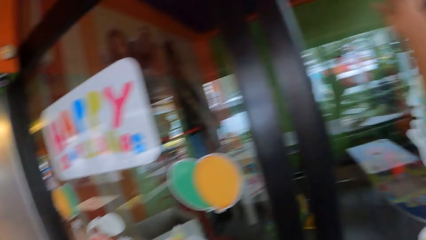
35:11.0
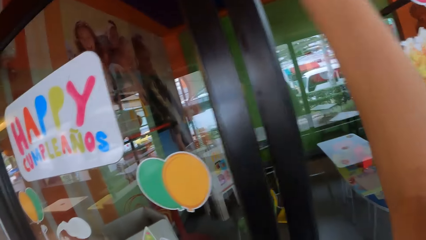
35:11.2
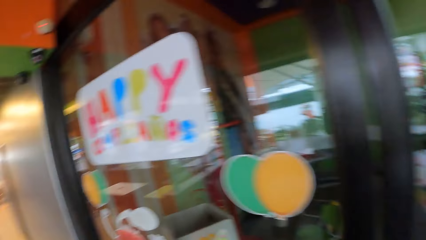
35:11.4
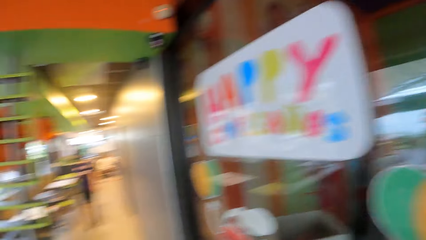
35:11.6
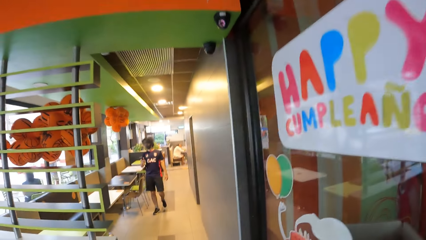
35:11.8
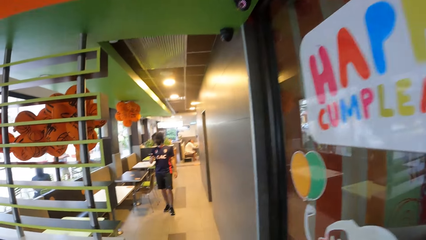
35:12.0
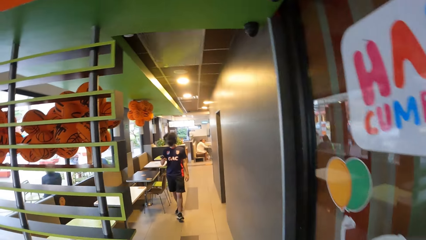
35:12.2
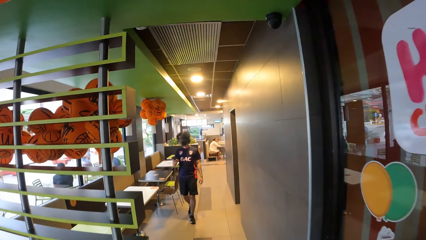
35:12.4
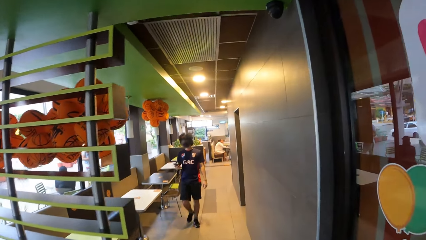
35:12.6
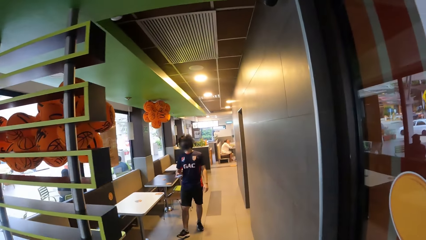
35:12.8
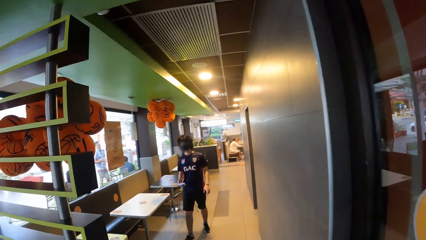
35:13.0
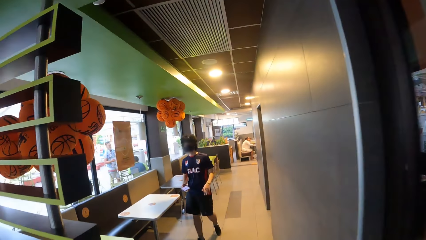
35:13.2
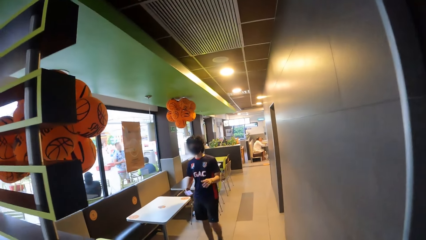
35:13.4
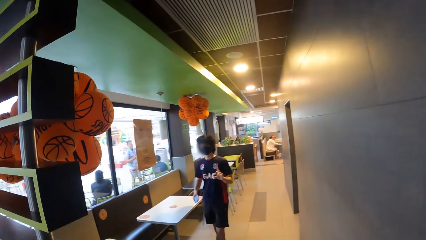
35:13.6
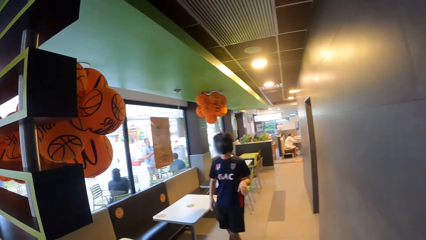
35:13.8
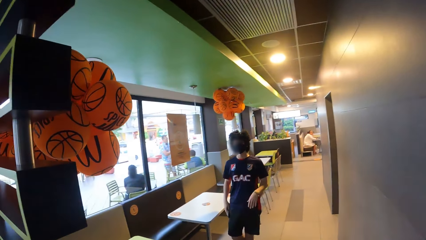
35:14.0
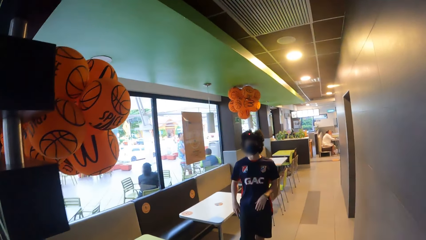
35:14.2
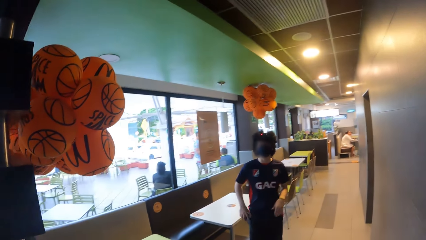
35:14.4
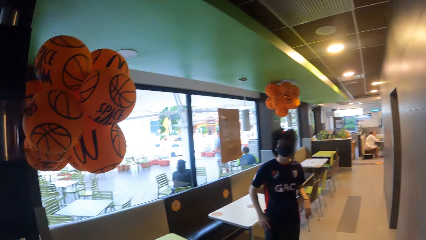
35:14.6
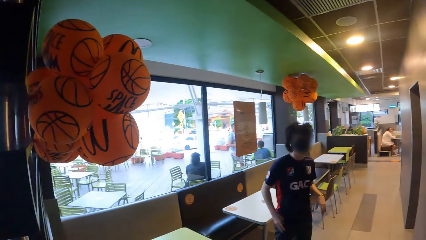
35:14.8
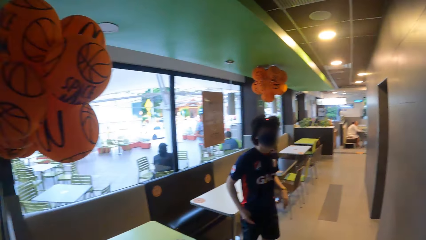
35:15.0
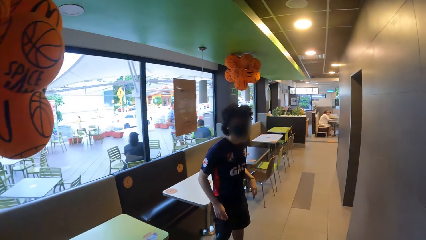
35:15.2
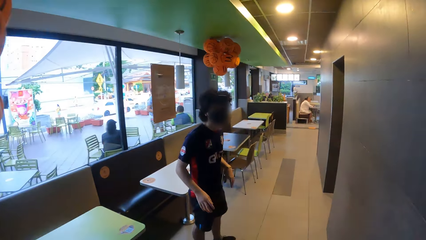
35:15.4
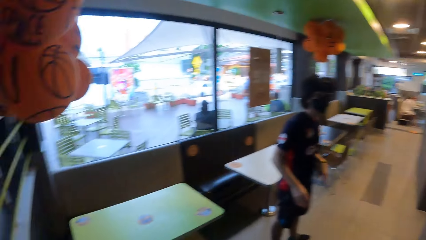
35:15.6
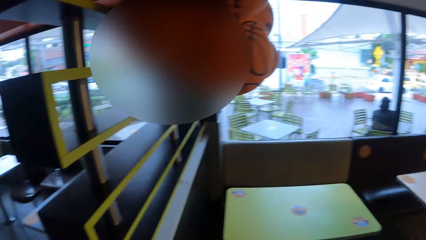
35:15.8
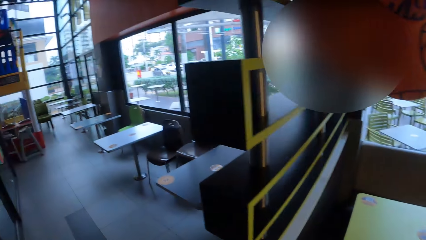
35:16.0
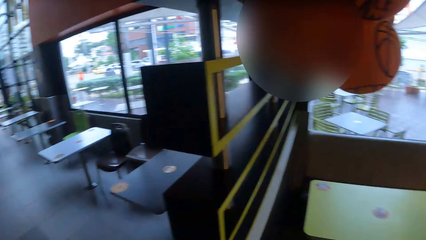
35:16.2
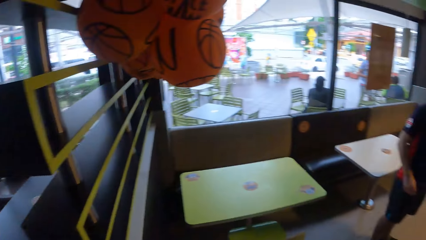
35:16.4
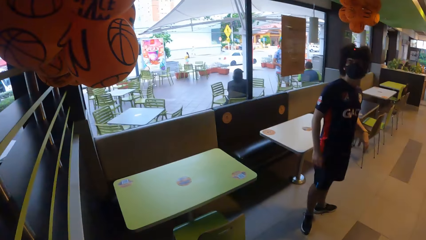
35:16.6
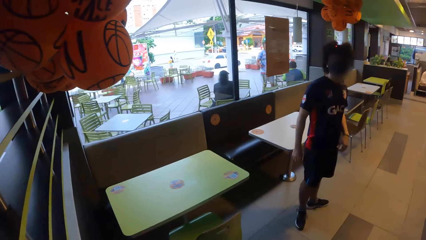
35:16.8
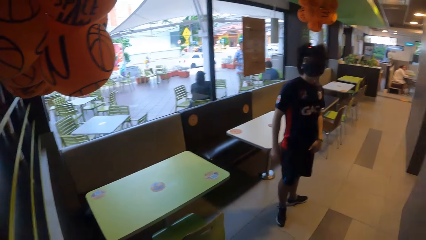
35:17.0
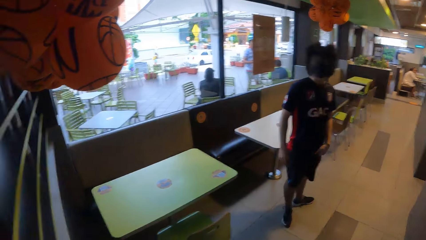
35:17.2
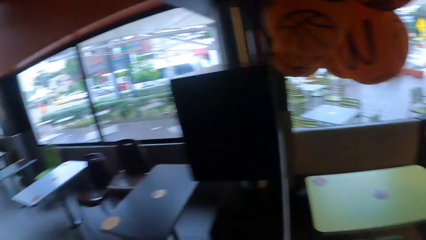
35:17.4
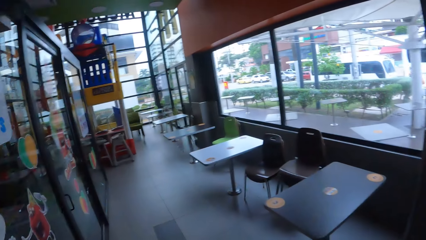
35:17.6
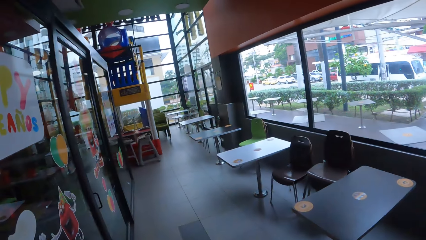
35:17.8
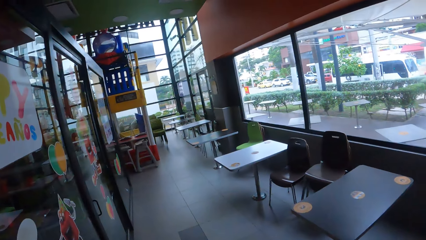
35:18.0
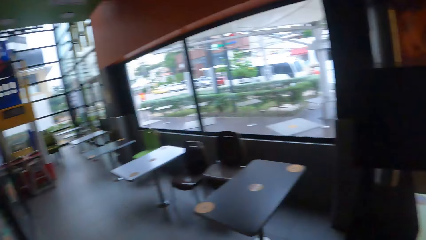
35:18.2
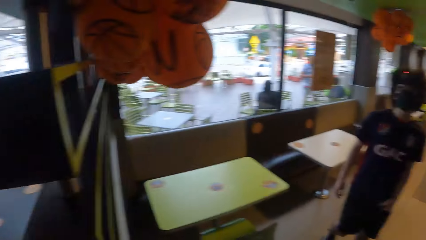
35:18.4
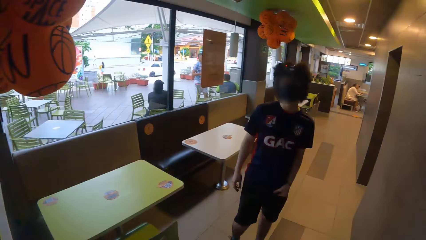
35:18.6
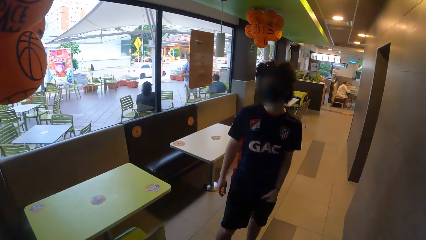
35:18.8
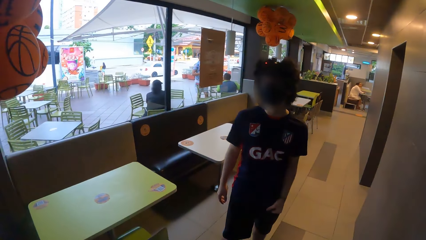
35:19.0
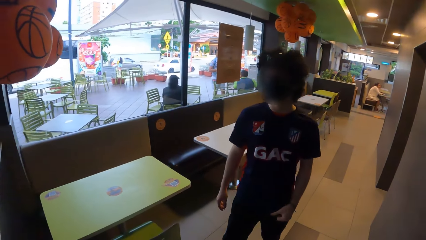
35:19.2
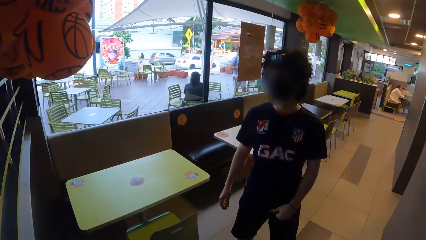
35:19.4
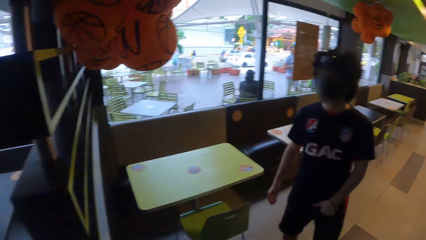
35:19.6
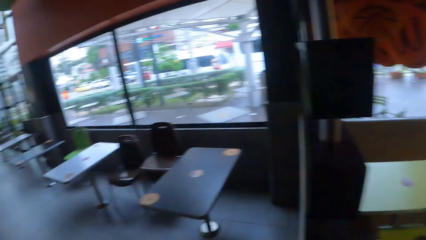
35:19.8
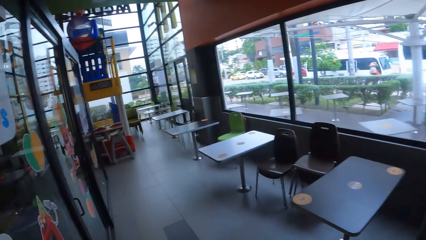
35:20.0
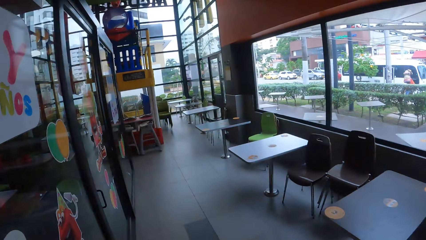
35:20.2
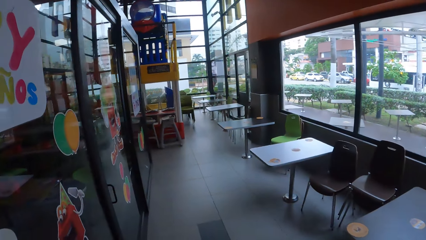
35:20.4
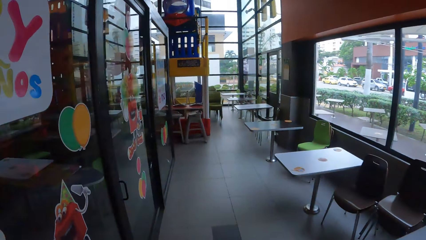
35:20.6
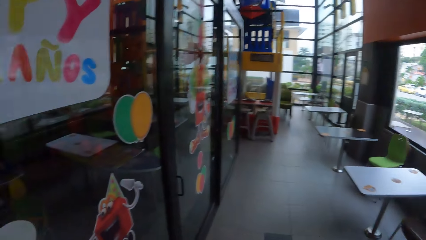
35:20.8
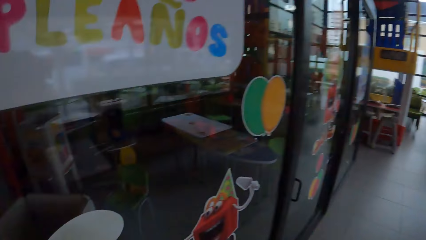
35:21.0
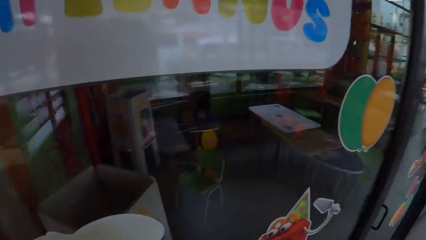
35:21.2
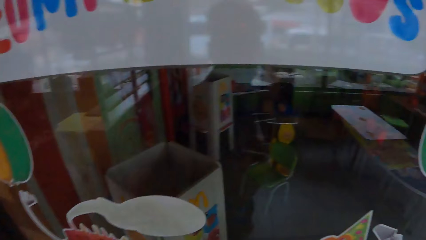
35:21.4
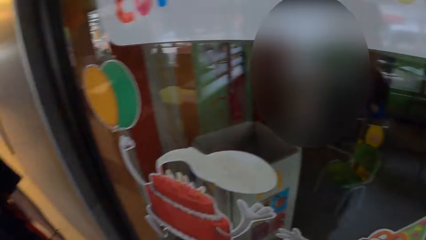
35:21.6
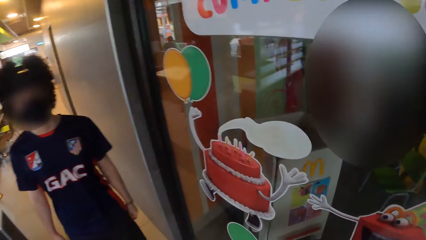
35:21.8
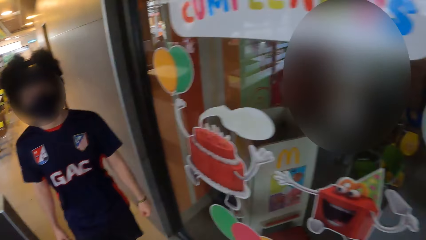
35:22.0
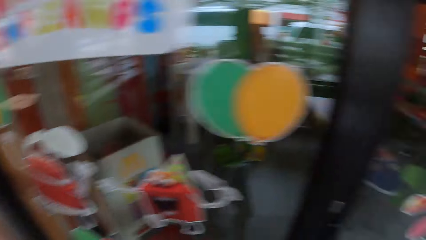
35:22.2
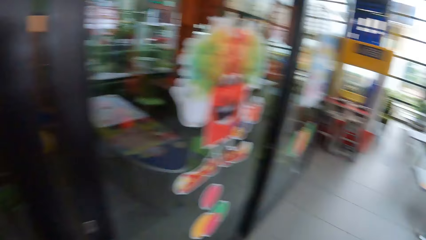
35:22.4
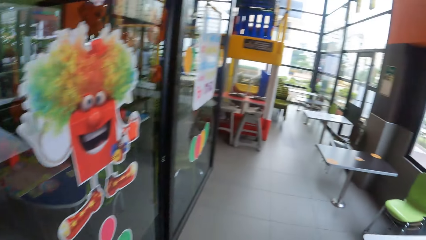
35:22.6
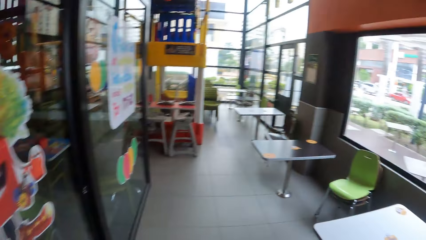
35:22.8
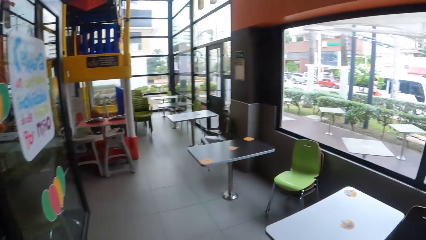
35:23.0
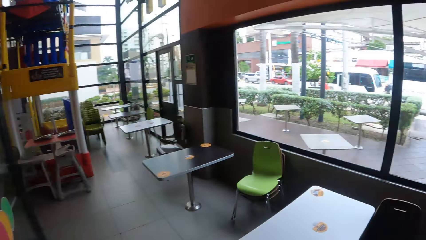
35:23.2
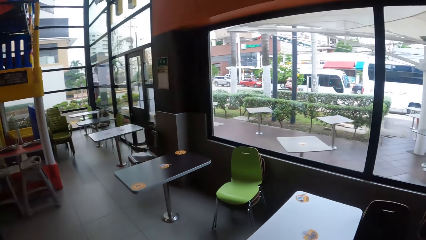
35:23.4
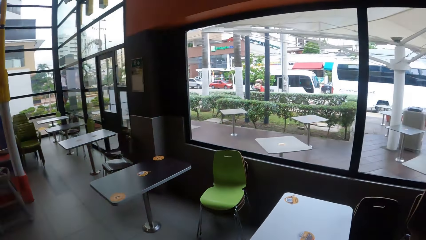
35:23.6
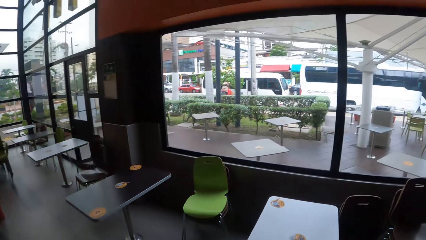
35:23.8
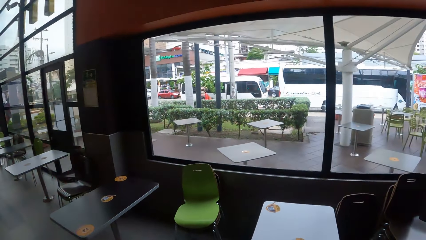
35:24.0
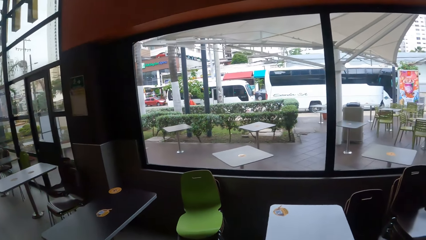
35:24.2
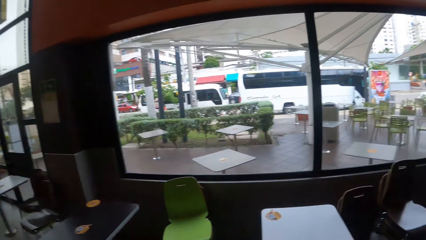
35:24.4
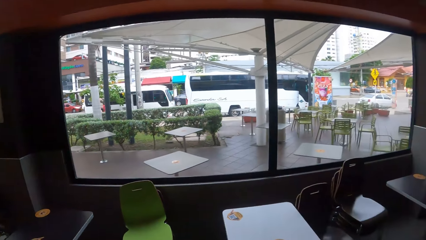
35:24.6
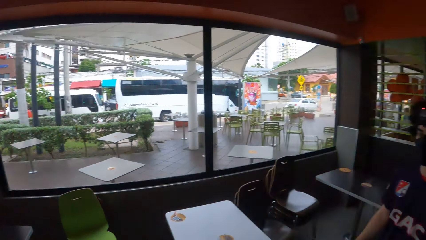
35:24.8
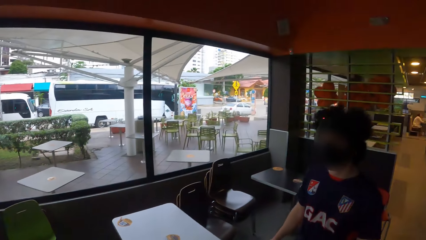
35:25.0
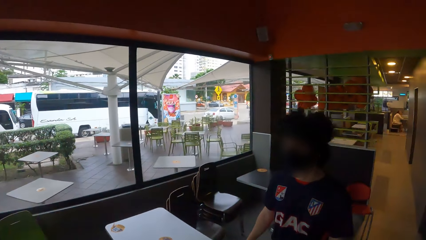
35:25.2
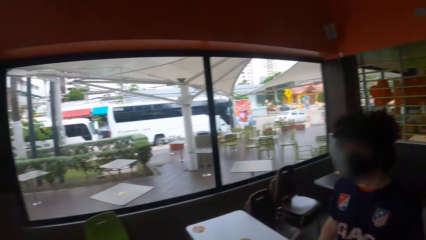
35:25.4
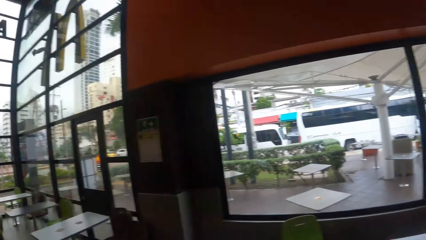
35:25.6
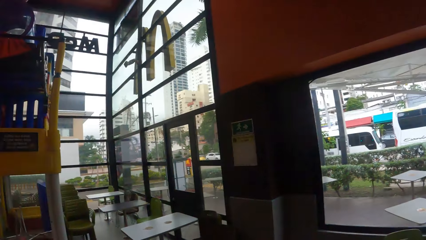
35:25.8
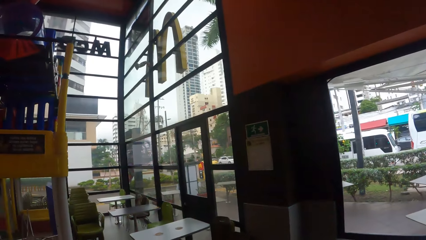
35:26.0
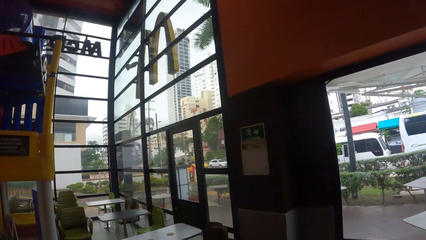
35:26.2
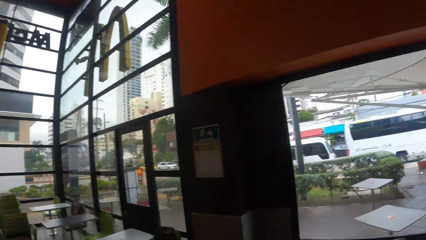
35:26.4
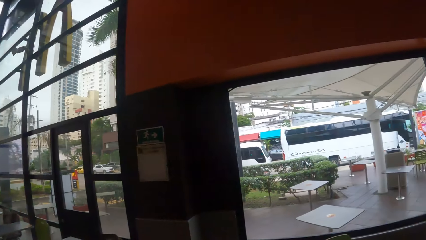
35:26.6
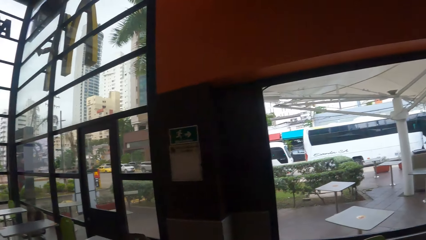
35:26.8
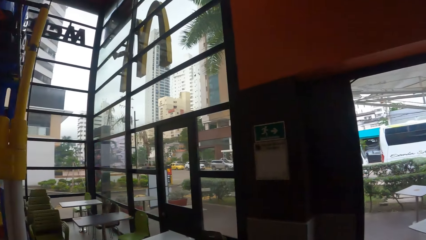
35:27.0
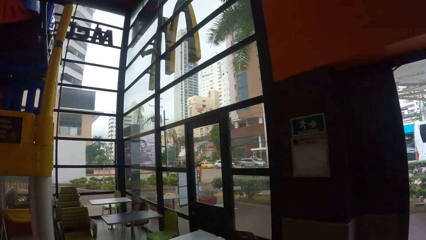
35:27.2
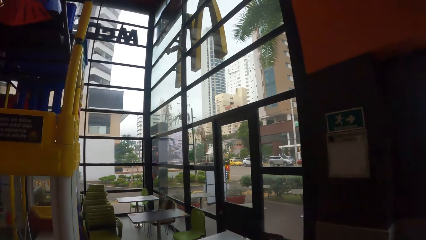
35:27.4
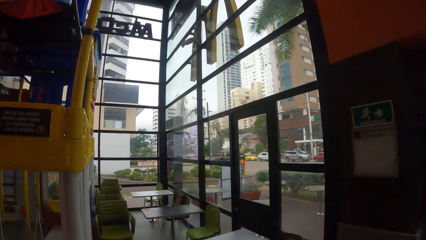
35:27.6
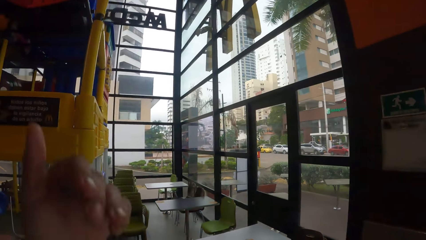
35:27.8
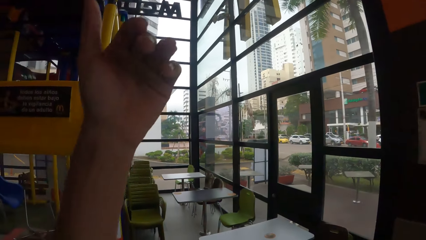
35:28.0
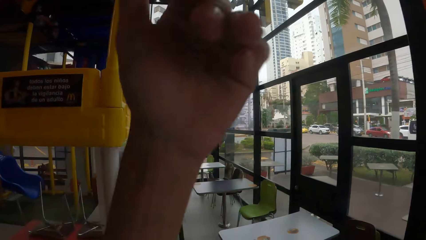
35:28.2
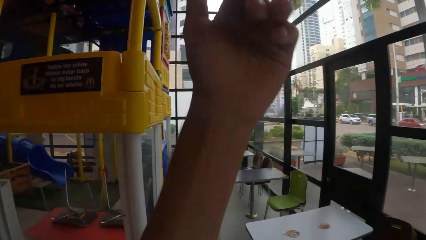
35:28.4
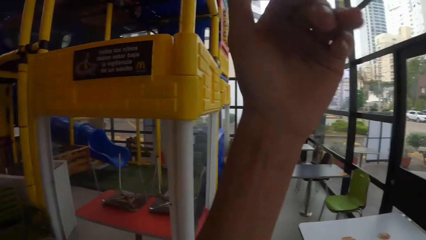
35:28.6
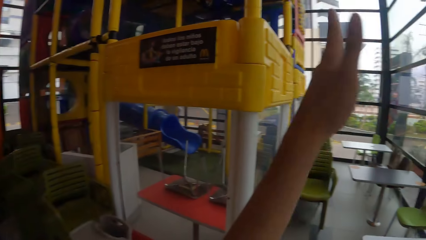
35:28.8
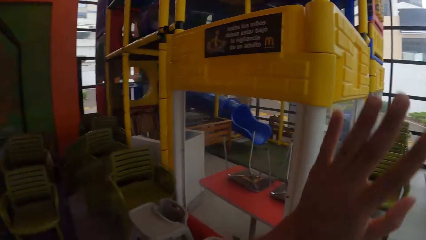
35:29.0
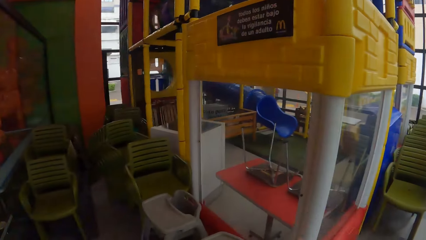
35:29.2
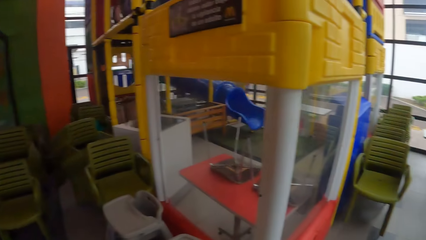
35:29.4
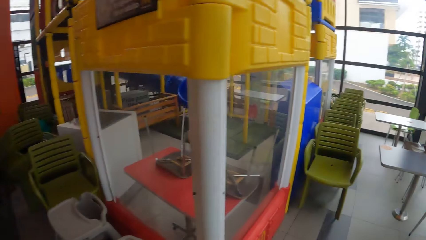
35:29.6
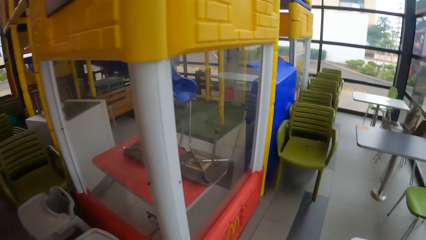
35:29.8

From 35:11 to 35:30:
The camera wearer moves a hand. They walk around and converse with a man. The man puts a phone in the pocket. The camera wearer looks around the restaurant. They look at the man. They walk in the restaurant. They look around. They raise a hand. They tap the camera.
